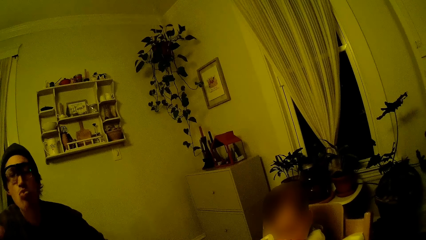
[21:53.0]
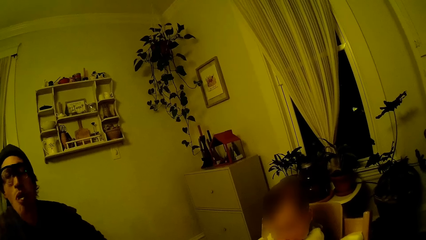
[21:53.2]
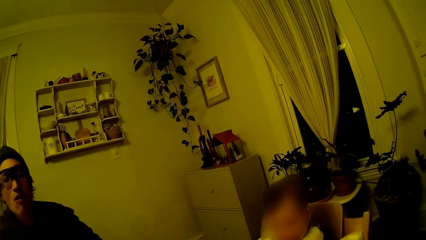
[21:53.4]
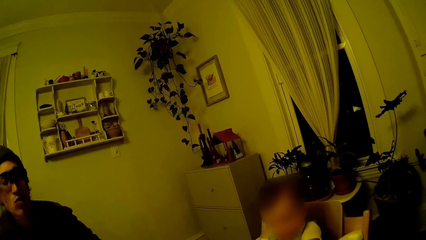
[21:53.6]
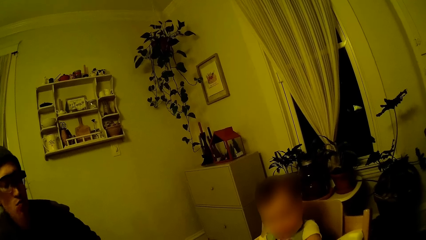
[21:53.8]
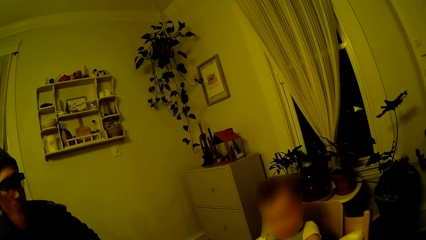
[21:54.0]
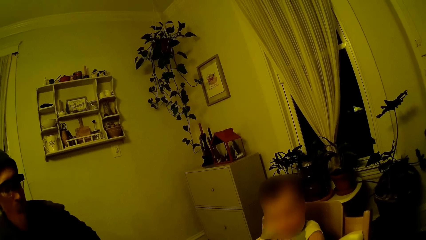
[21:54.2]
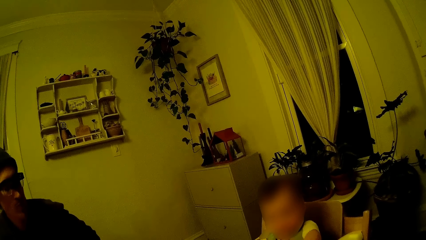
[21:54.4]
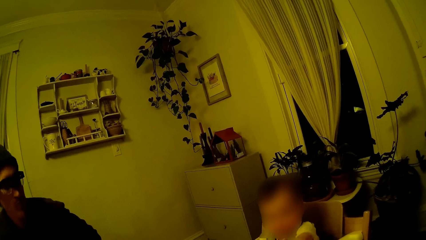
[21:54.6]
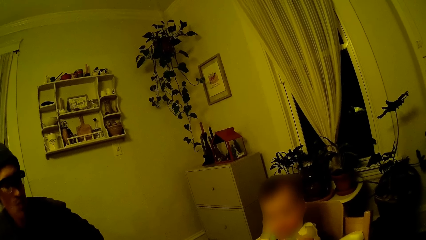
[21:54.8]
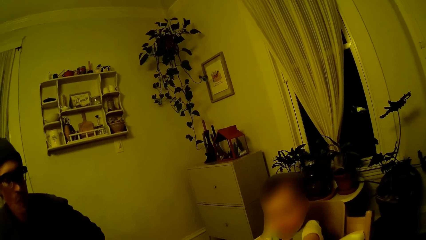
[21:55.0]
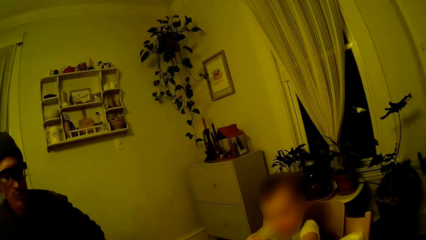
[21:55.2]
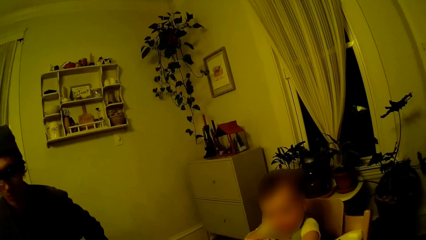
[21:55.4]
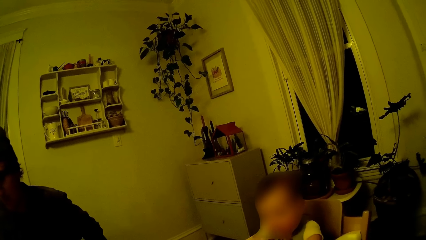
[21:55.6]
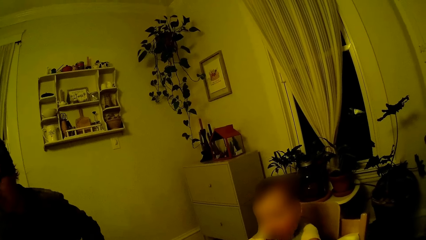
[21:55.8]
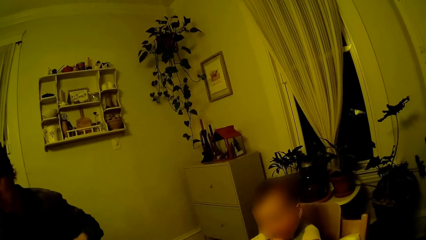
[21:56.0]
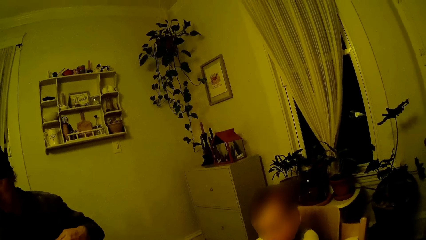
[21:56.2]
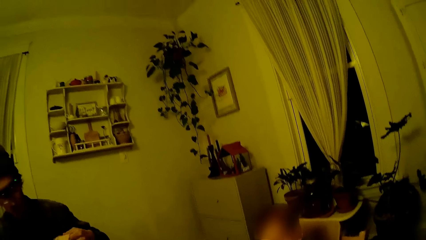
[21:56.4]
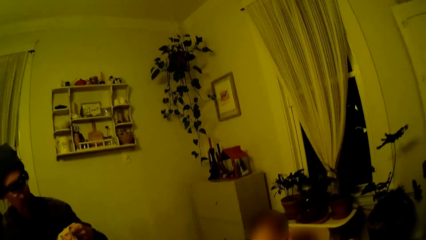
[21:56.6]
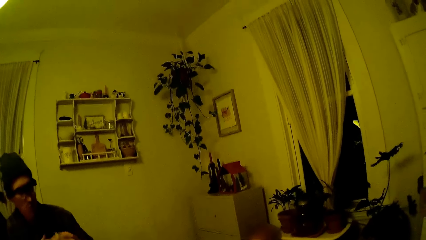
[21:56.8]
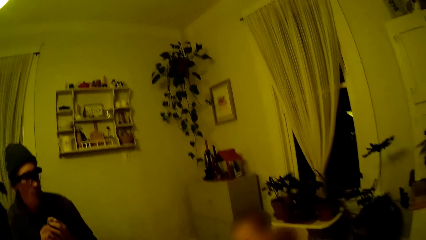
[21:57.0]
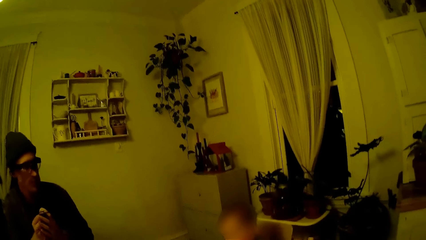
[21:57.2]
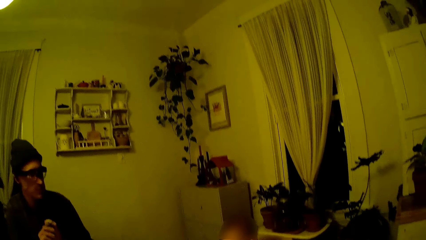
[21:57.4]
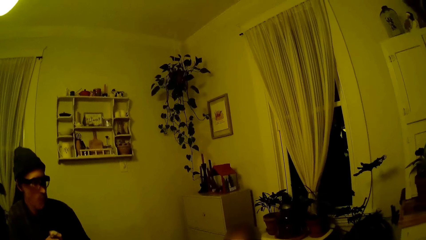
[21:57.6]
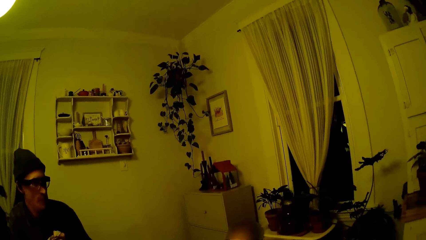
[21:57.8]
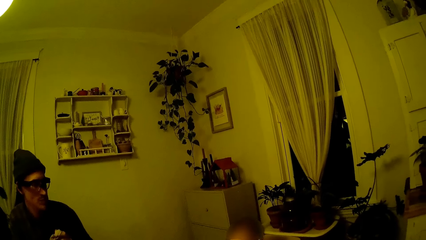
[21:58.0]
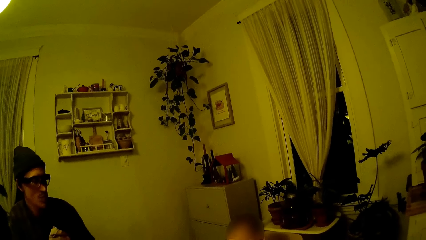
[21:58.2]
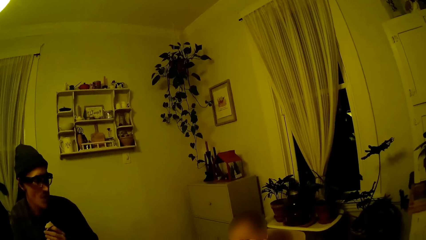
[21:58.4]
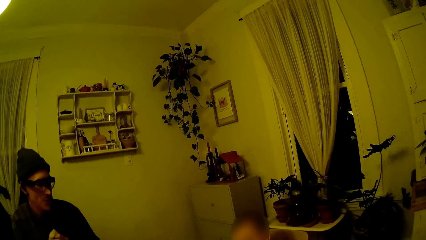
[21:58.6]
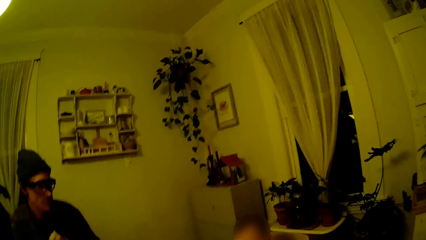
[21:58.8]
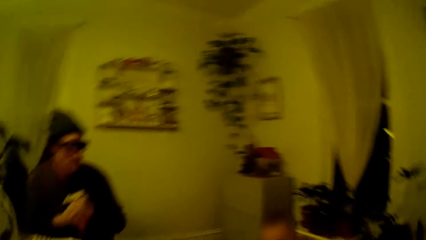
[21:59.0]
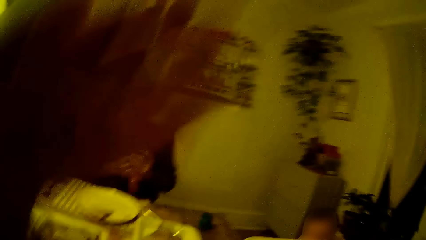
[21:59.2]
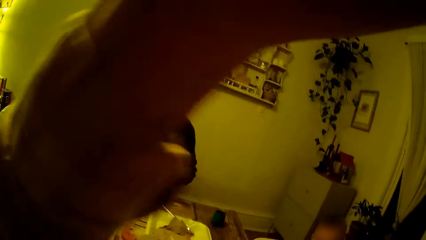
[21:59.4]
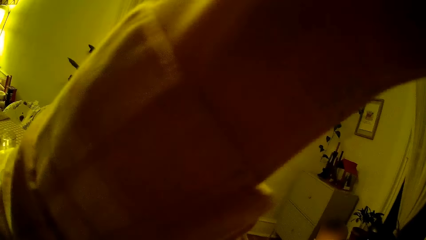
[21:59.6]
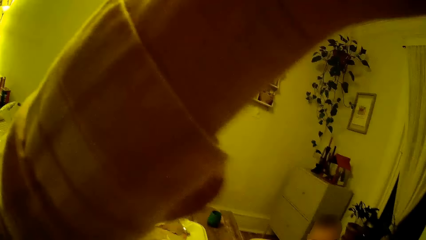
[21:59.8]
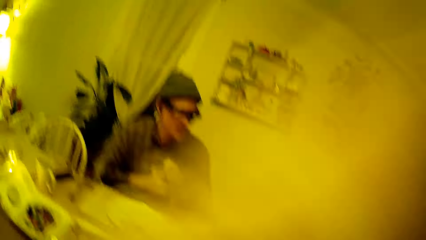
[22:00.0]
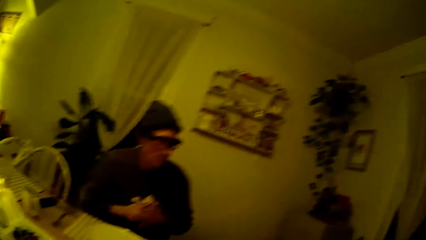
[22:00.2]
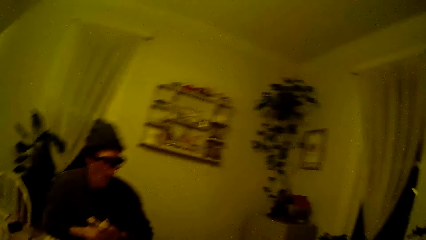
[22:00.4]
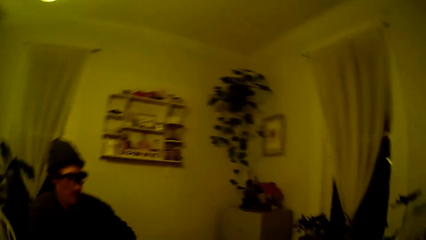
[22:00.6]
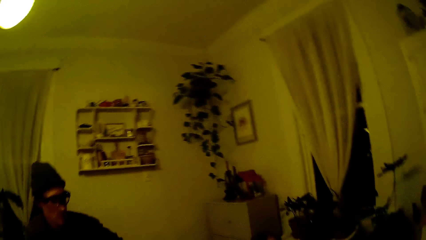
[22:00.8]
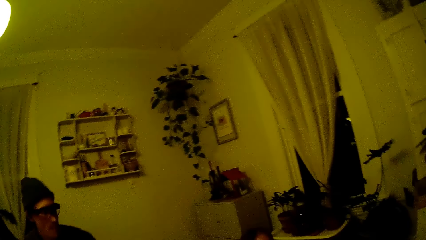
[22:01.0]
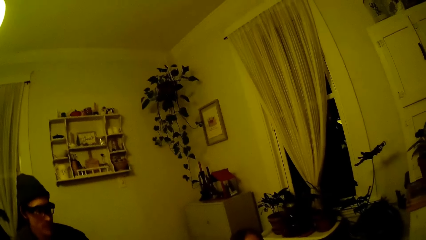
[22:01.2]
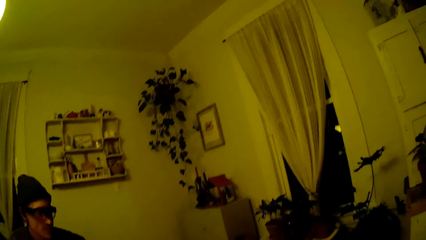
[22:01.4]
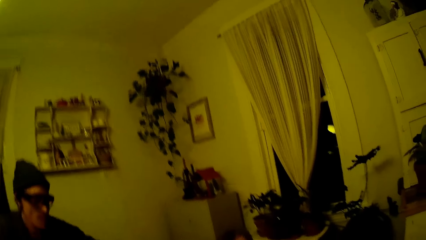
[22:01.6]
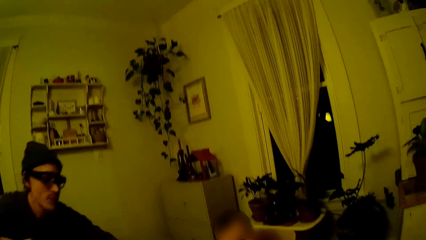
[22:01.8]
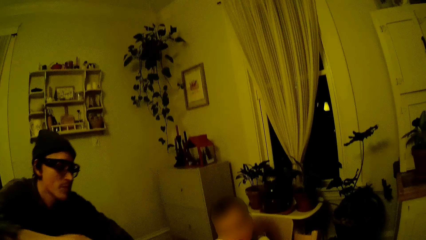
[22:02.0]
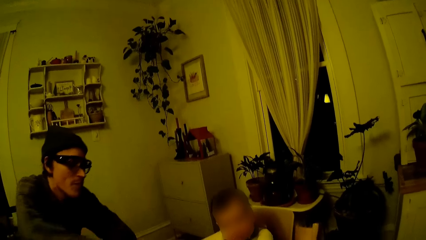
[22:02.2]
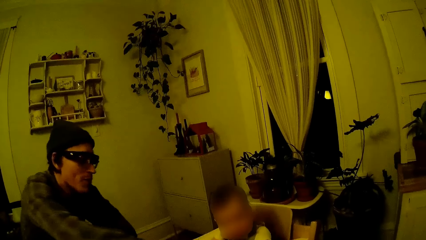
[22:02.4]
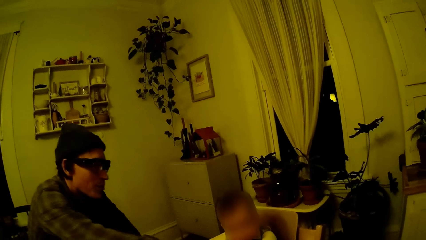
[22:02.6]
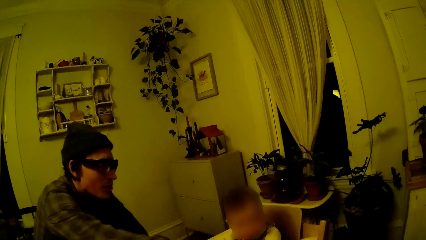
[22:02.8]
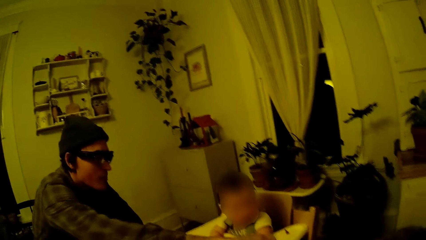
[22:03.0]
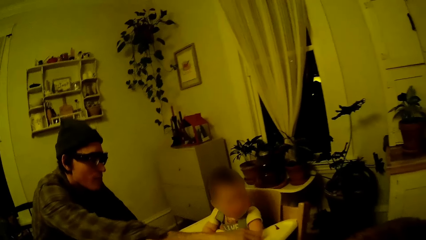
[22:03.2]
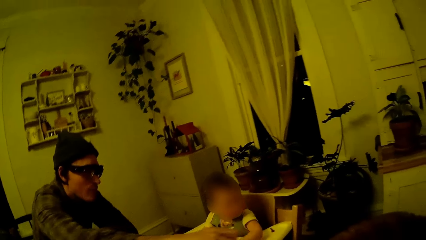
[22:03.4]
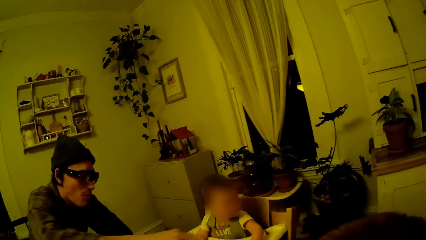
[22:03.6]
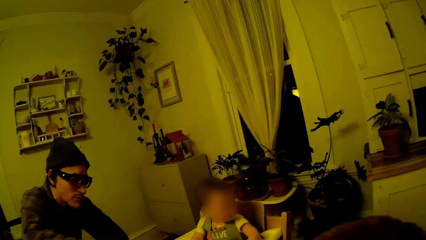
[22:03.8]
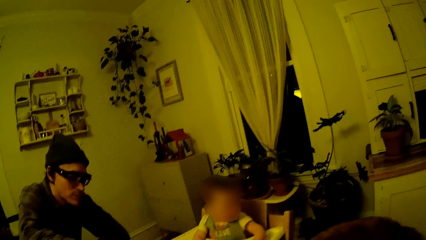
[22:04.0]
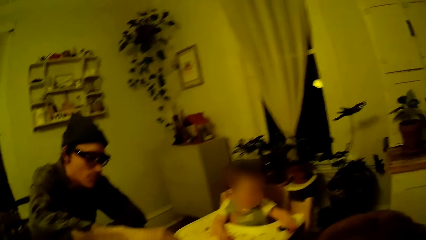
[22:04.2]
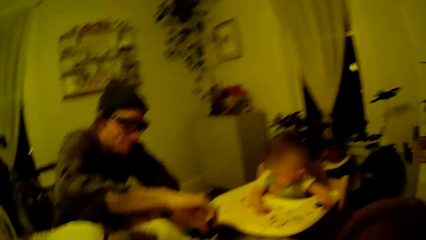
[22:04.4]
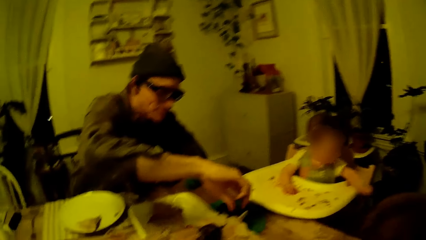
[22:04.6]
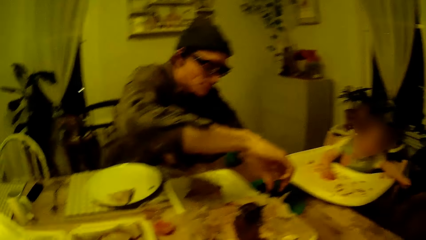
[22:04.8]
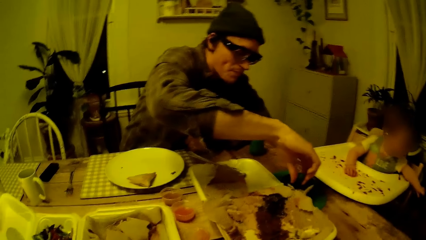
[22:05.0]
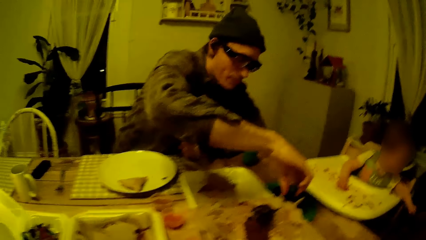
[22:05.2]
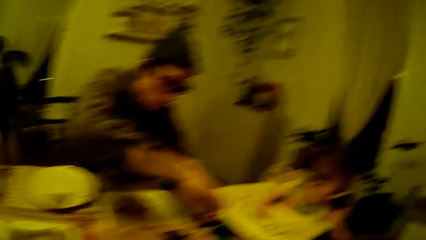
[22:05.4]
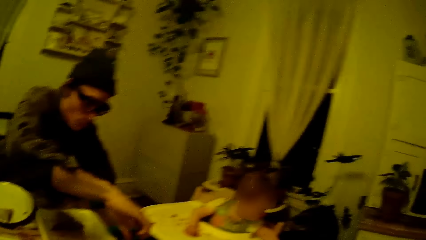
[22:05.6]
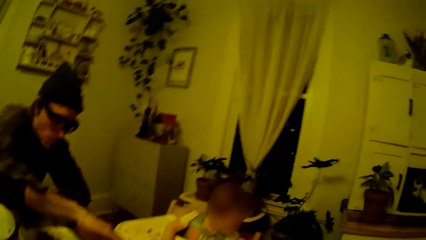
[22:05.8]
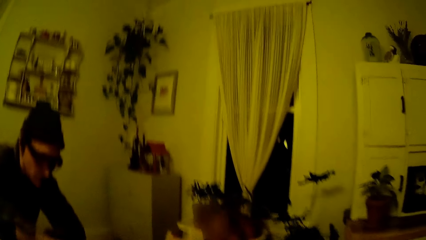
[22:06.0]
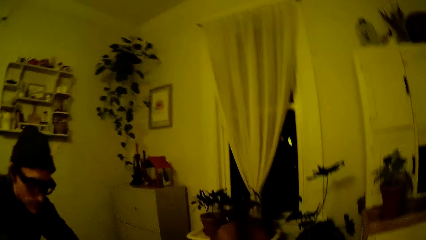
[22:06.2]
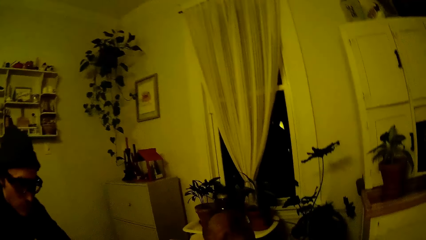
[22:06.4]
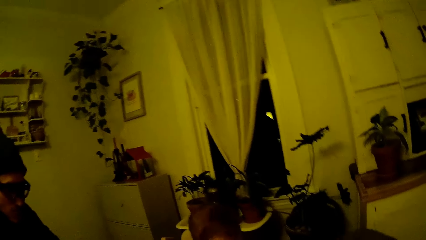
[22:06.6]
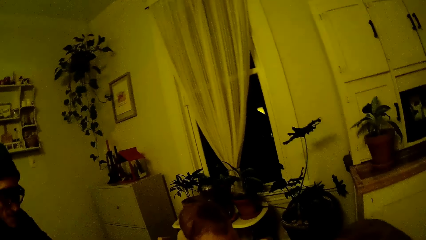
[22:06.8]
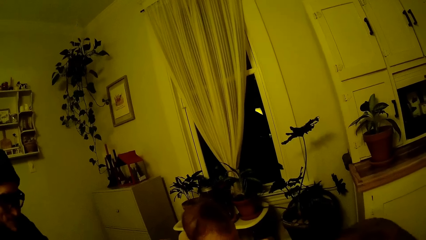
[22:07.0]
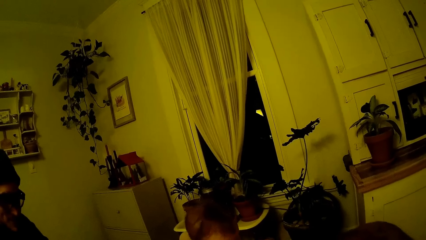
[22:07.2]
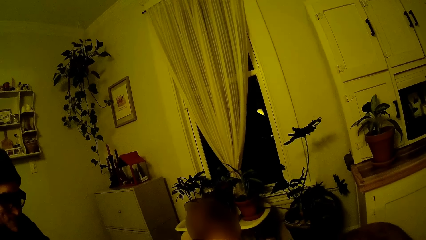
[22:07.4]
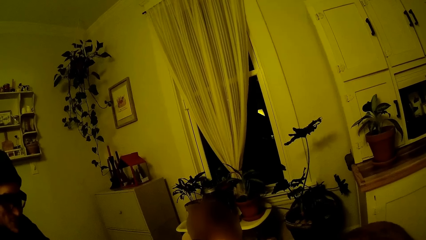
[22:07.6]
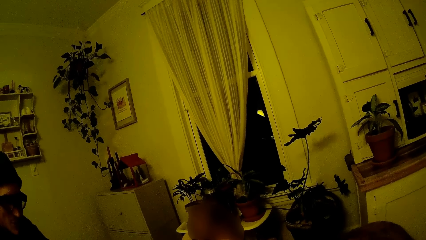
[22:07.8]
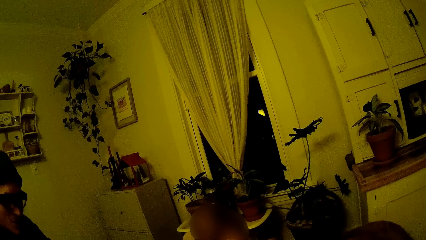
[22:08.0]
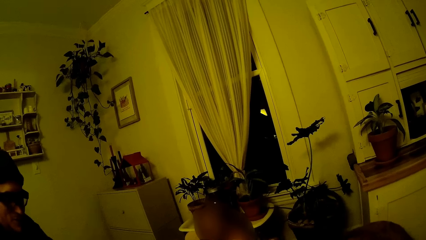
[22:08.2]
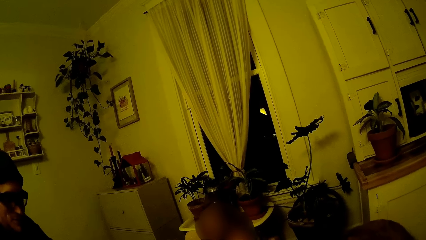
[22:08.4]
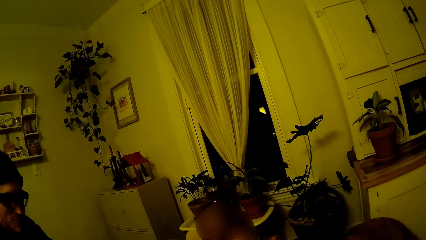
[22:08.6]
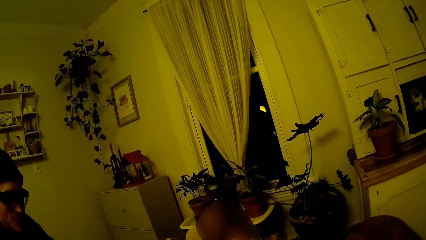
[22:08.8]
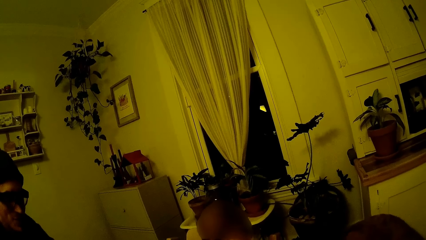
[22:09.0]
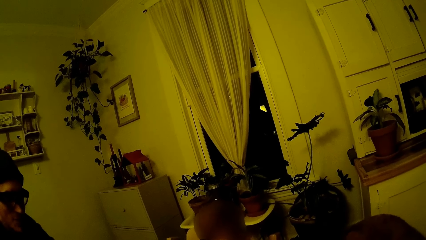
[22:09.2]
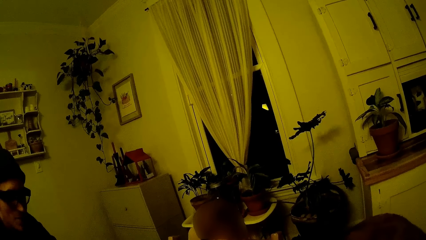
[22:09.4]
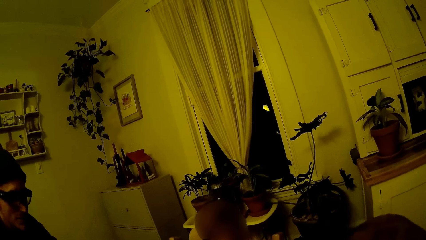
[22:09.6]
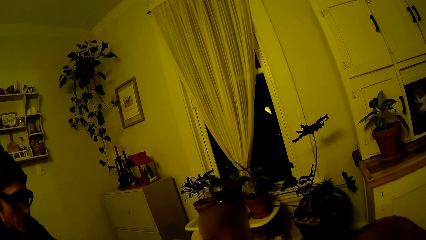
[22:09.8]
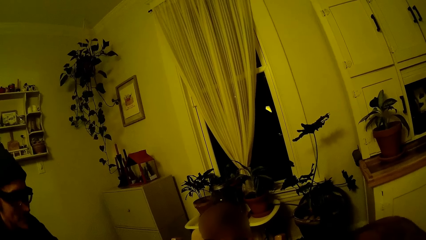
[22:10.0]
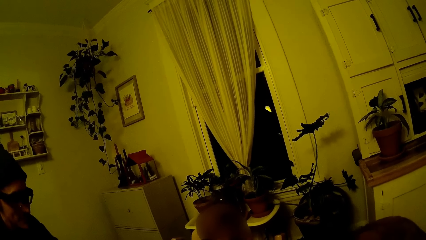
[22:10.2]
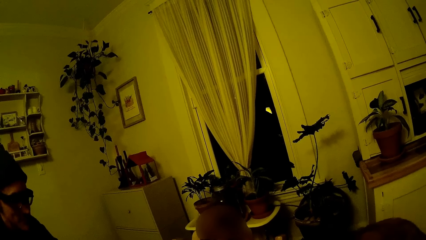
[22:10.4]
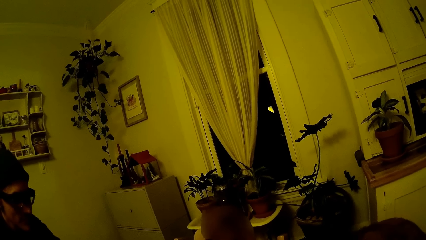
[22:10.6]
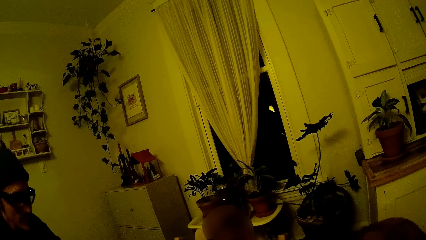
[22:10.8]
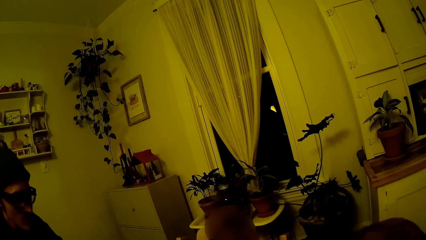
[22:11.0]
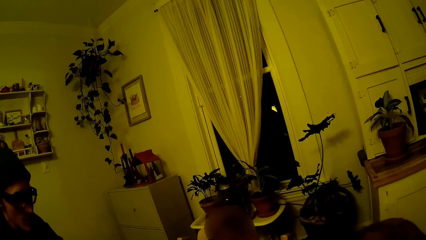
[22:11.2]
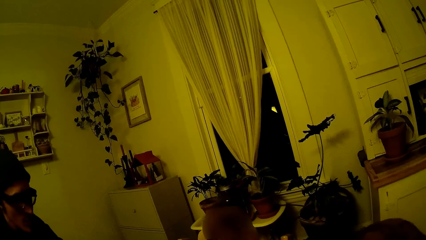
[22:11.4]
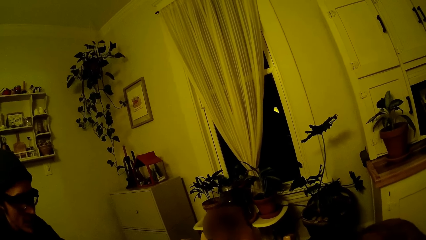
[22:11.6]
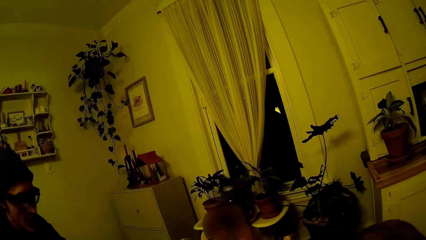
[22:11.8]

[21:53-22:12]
The camera wearer interacts with a baby. She talks to the baby. A man cleans his hands with the napkin. The camera wearer adjusts her glasses with her left hand. The man looks at the baby. The man interacts with the baby.
